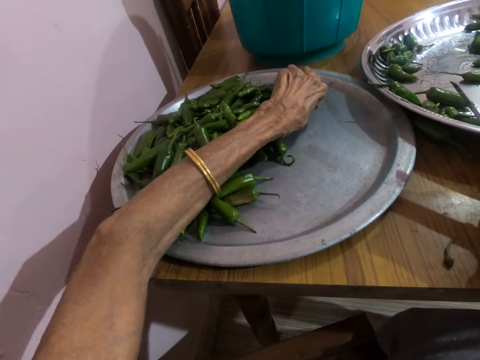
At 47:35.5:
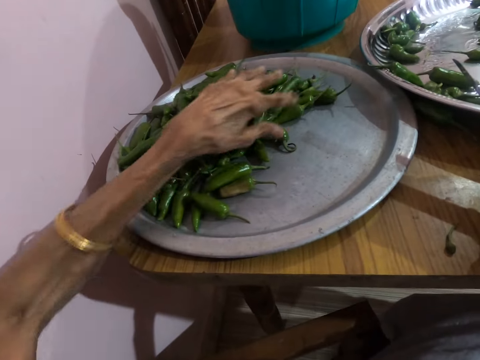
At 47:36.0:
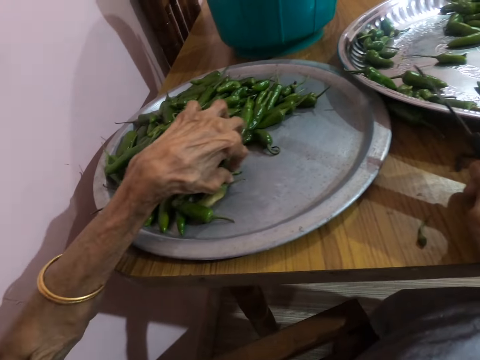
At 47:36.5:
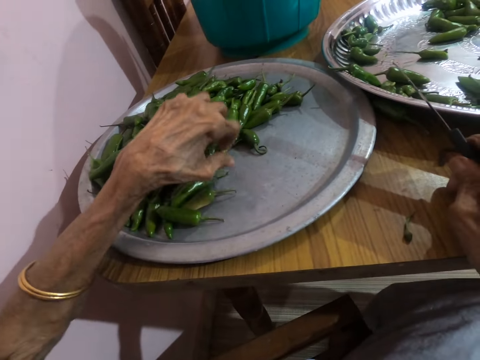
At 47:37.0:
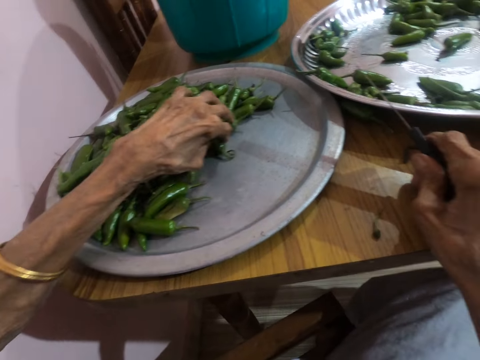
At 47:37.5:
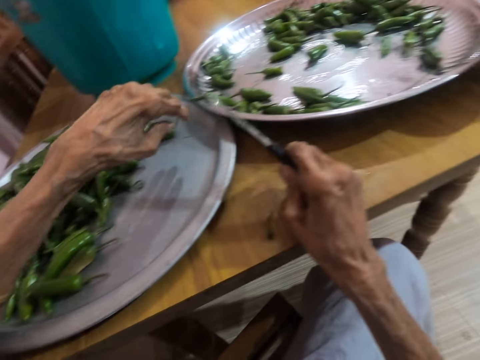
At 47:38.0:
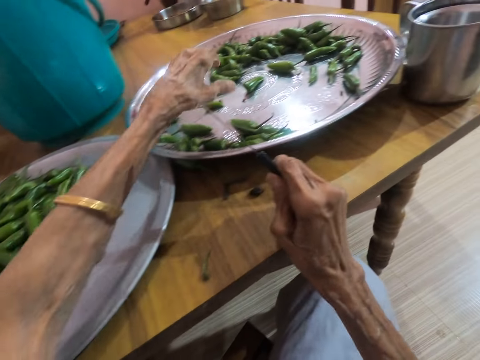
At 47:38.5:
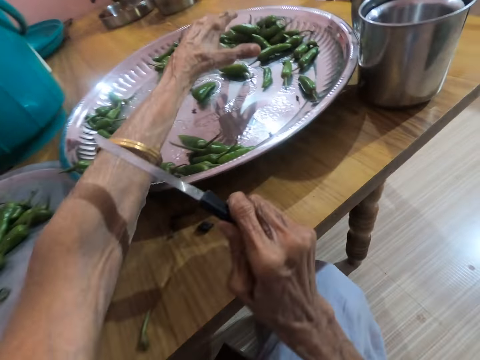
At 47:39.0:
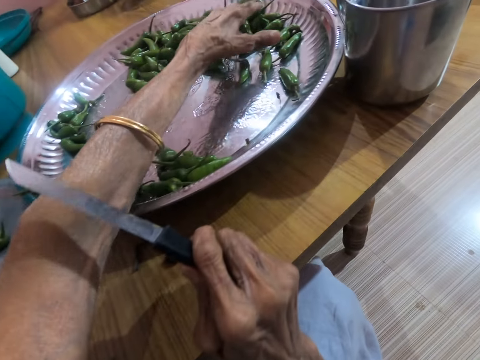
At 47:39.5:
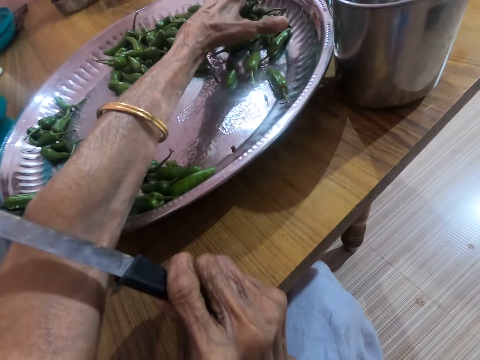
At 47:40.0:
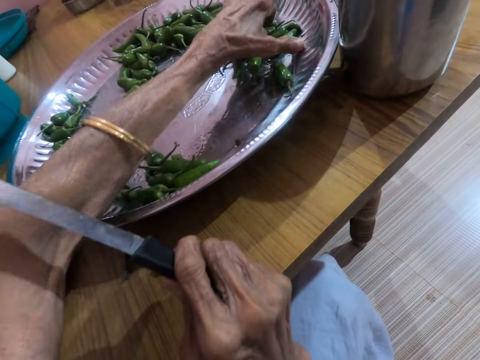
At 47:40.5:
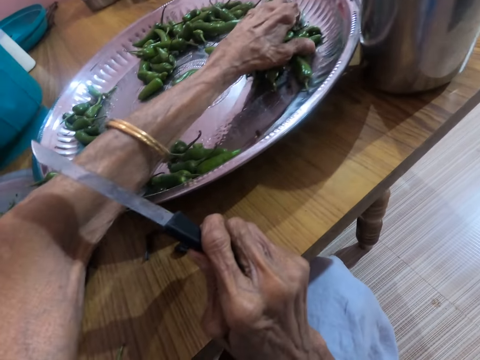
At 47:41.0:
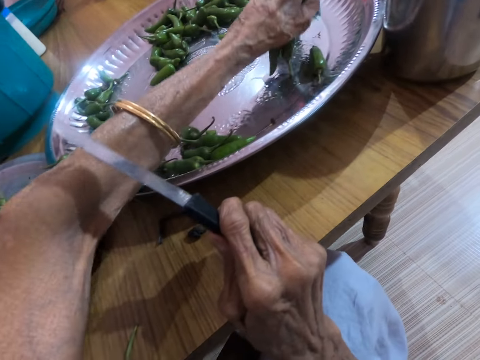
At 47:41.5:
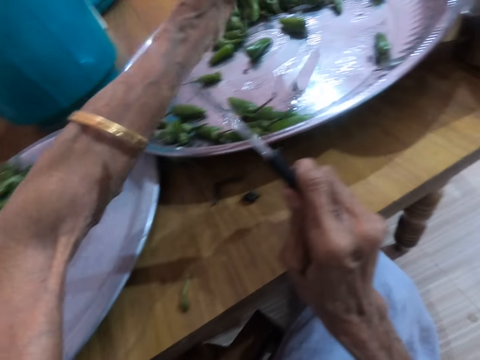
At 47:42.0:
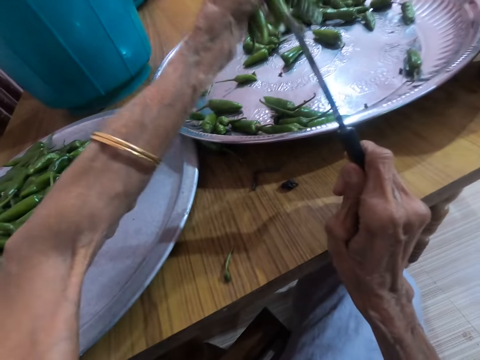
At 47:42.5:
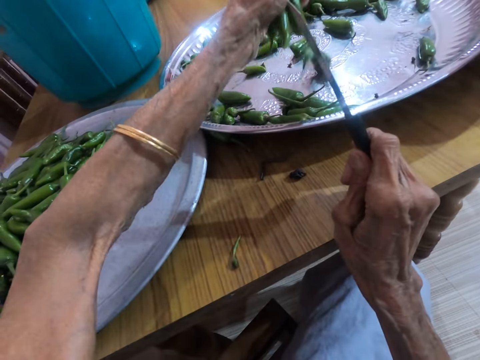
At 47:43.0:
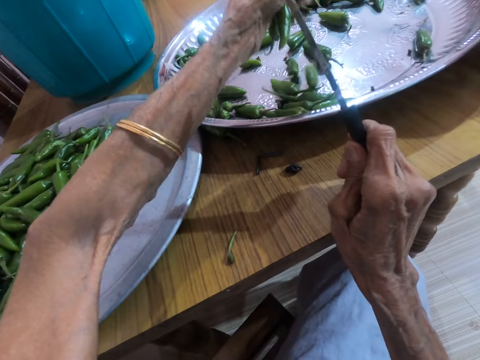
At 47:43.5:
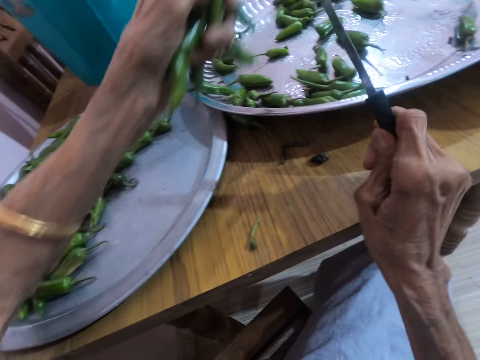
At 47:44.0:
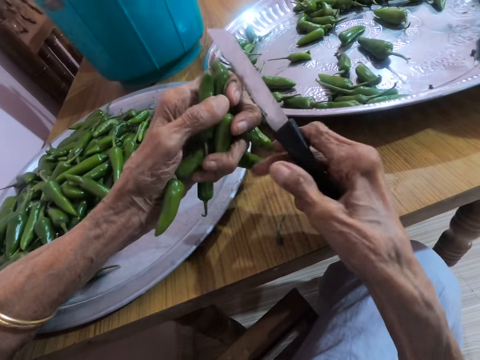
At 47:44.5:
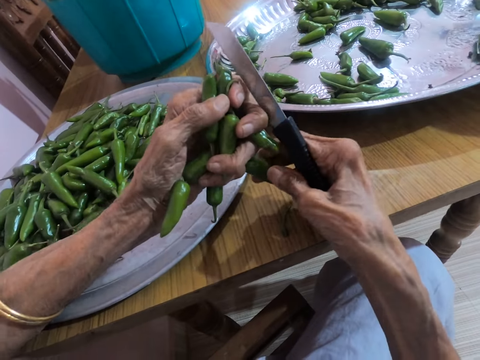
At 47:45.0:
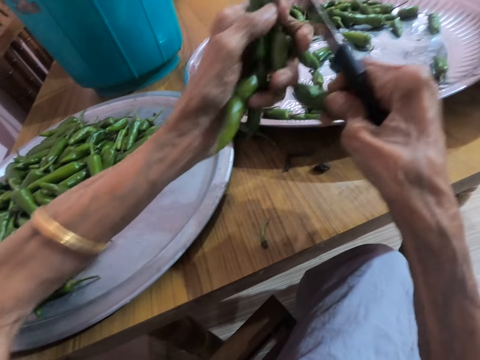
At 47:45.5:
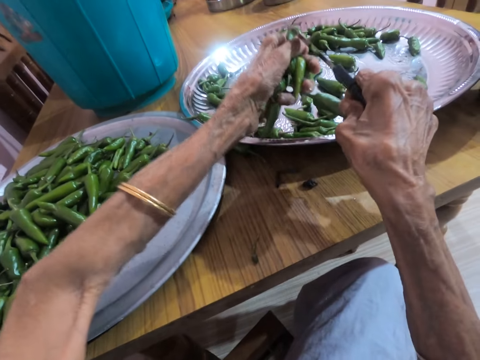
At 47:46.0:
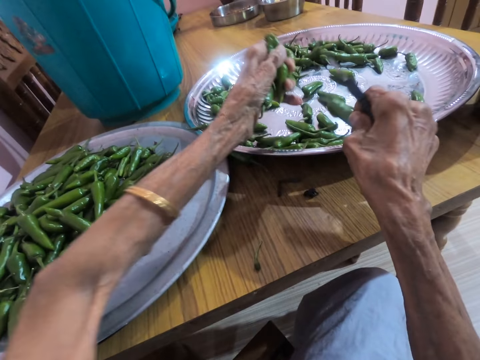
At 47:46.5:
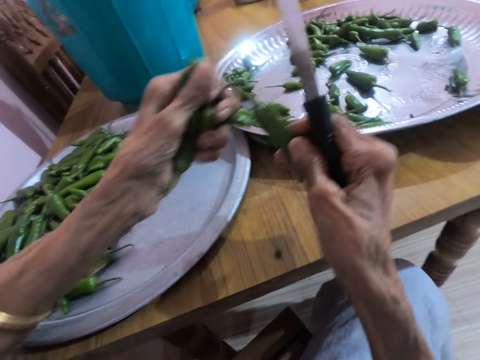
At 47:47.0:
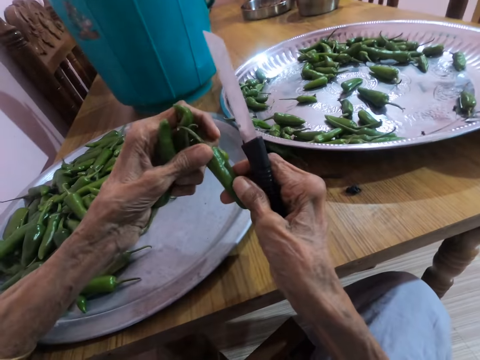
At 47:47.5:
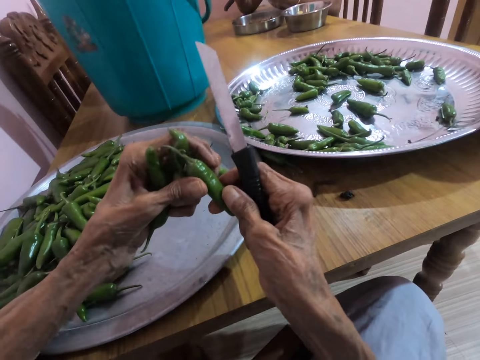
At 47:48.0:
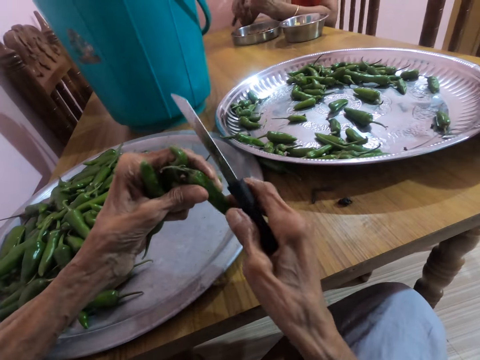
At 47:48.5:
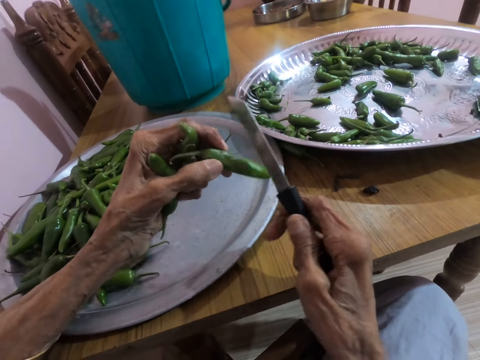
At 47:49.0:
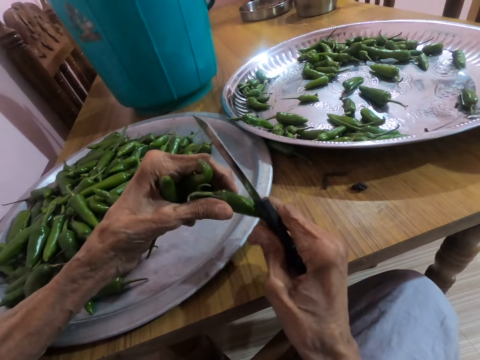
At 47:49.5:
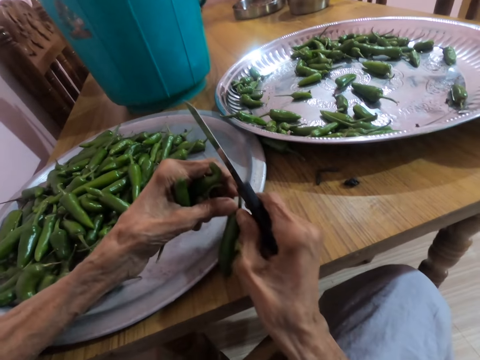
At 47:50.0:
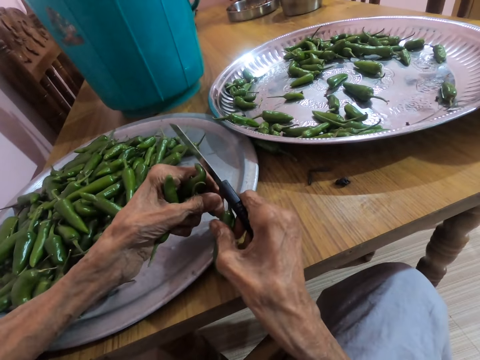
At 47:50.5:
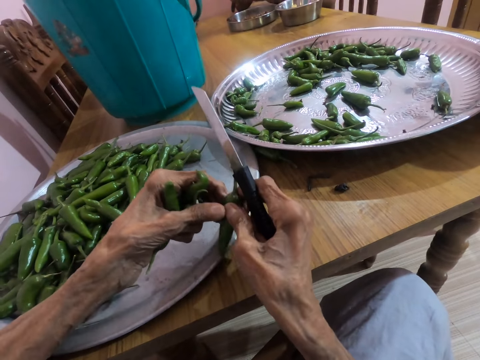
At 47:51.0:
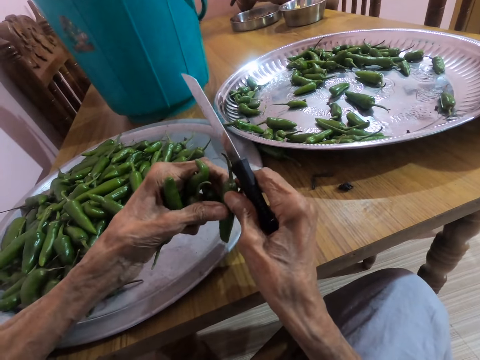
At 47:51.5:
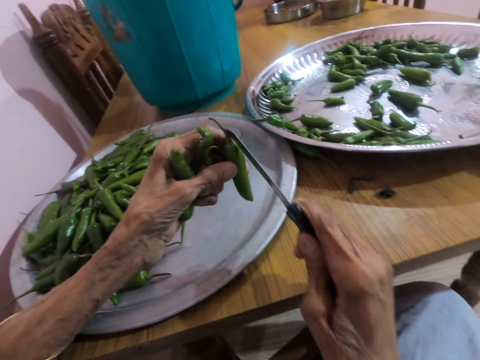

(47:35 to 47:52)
The camera wearer packs some slender green pepper from the tray on the table with her left hand. She lifts the slender green pepper from the tray on the table with her left hand. She drops some slender green pepper on the tray on the table with her left hand. She removes a slender green pepper from her left hand with her right hand. She interacts with the woman. She drops some slender green pepper on the tray on the table with her left hand. She passes the green pepper from her right hand to her left hand. The woman slices garlic in her left hand with the knife in her right hand. The camera wearer drops the slender green pepper on her left hand on the table. She picks the slender green pepper from the table with her right hand. She passes the green pepper from her right hand to her left hand.

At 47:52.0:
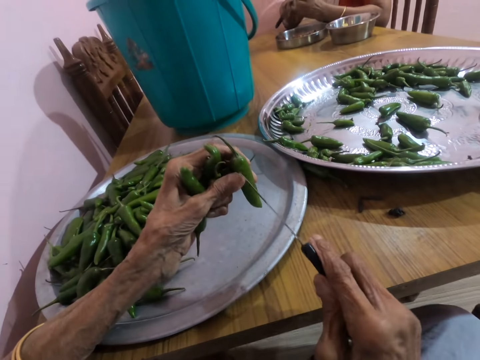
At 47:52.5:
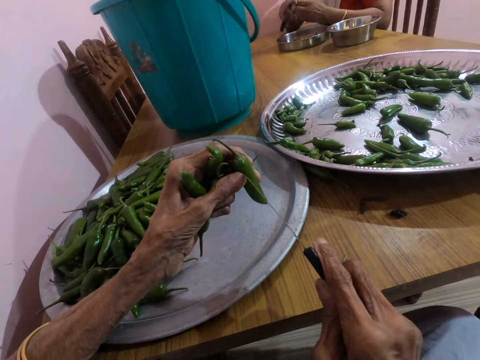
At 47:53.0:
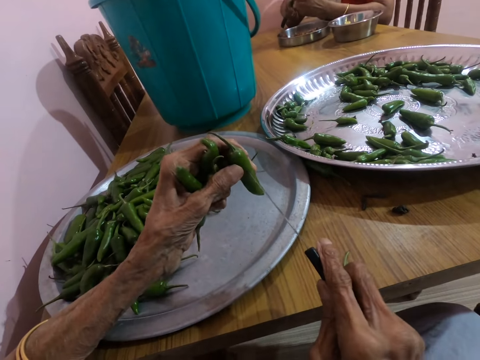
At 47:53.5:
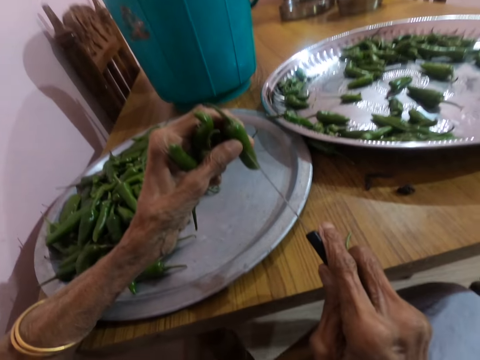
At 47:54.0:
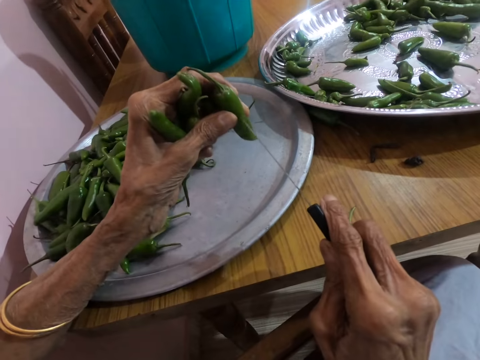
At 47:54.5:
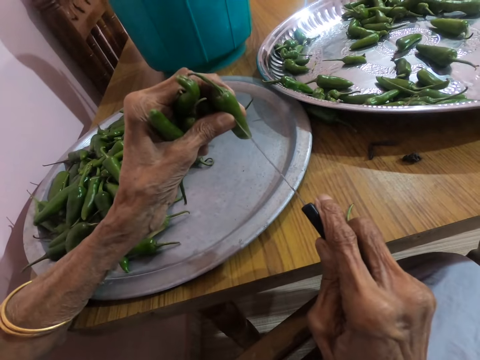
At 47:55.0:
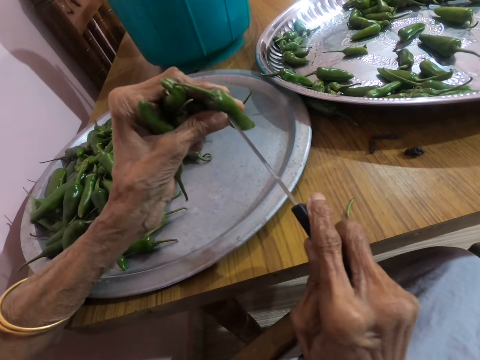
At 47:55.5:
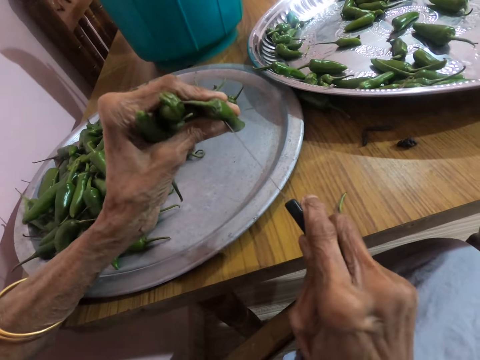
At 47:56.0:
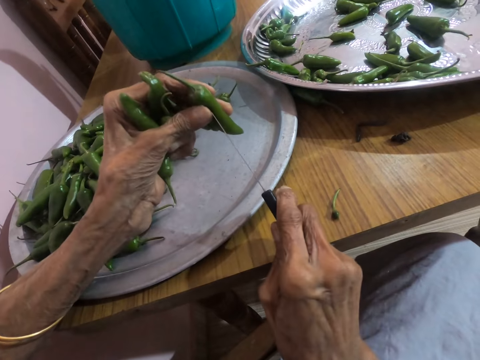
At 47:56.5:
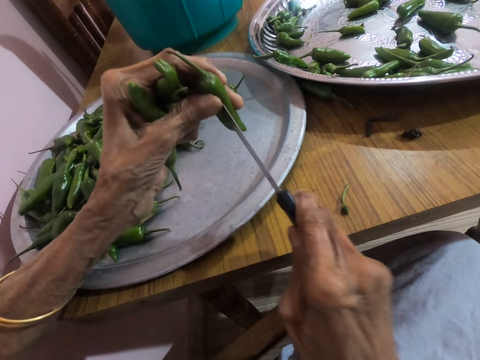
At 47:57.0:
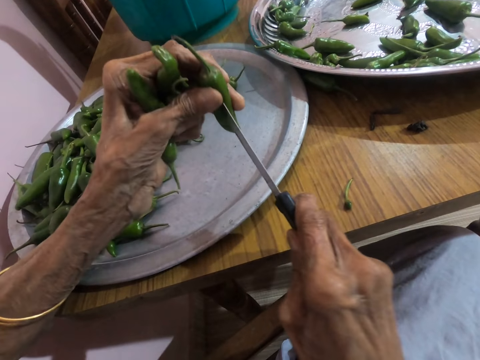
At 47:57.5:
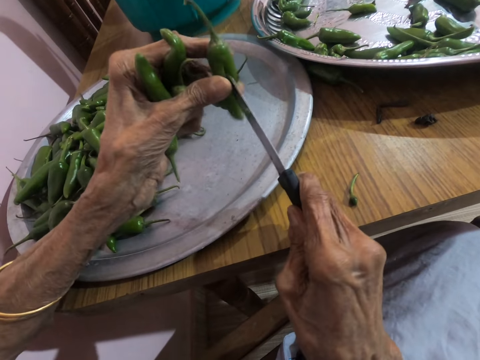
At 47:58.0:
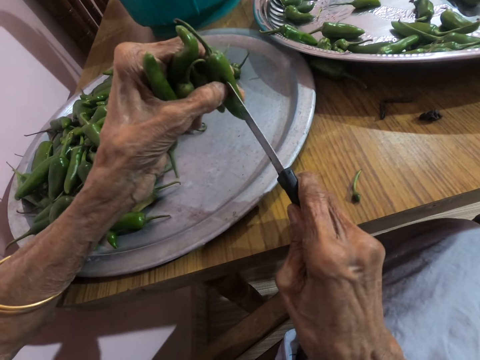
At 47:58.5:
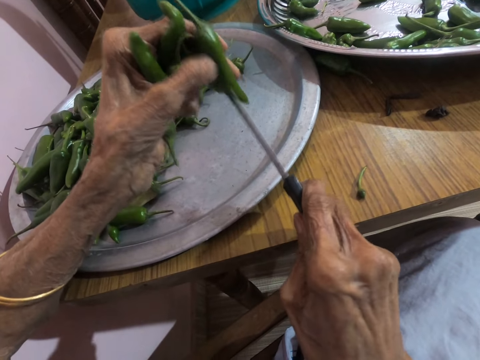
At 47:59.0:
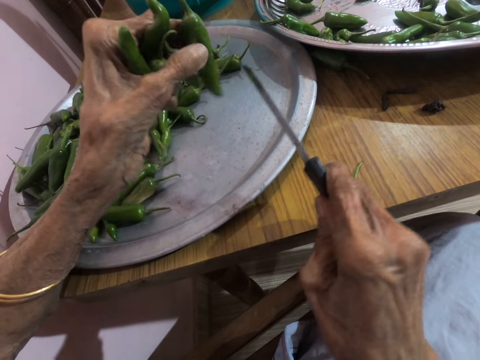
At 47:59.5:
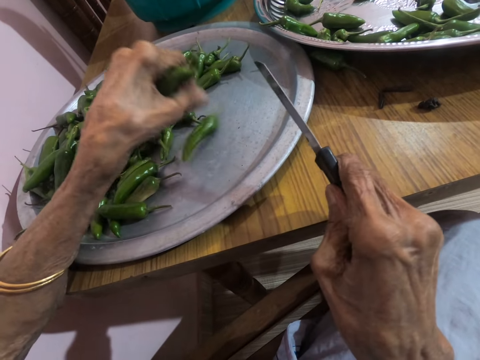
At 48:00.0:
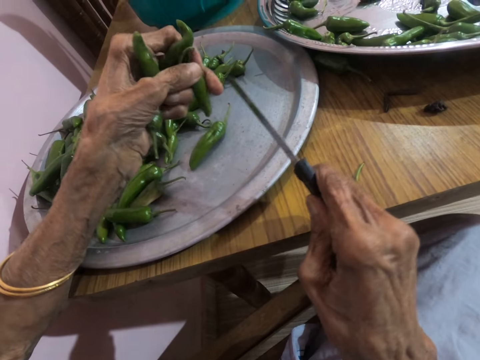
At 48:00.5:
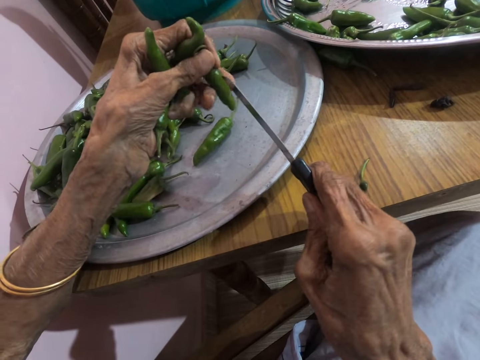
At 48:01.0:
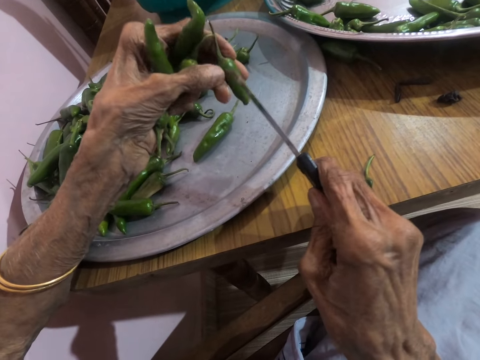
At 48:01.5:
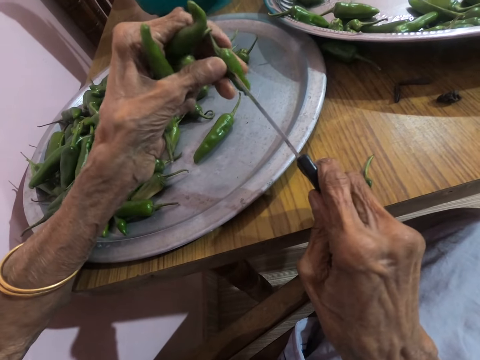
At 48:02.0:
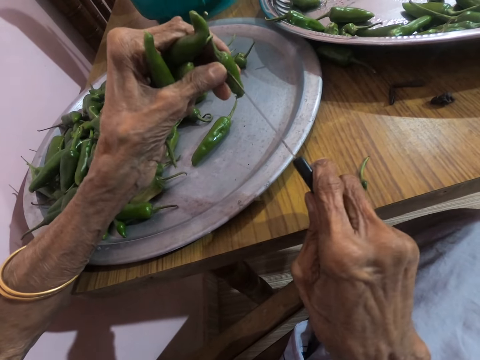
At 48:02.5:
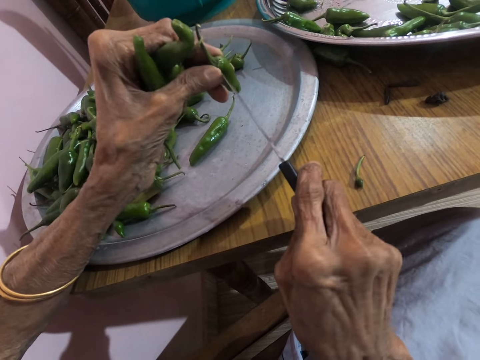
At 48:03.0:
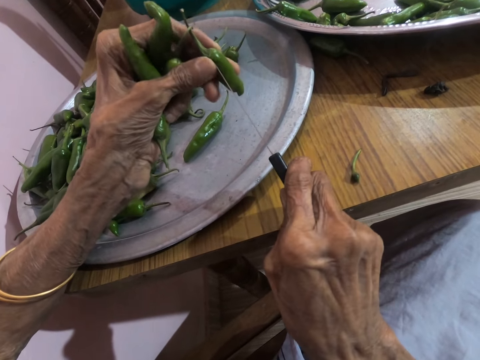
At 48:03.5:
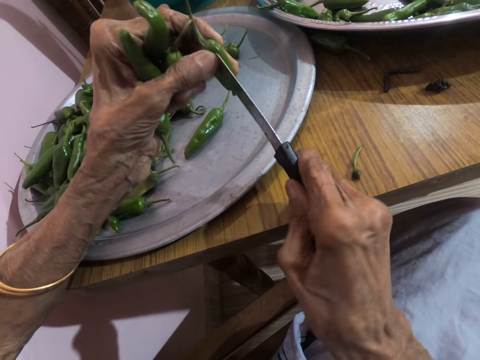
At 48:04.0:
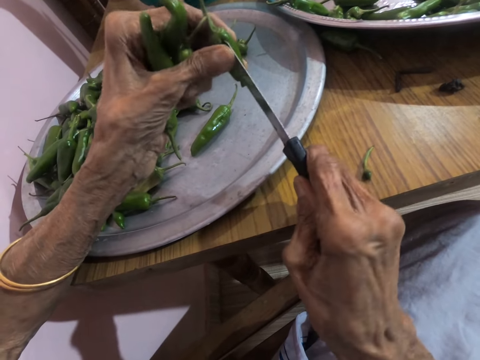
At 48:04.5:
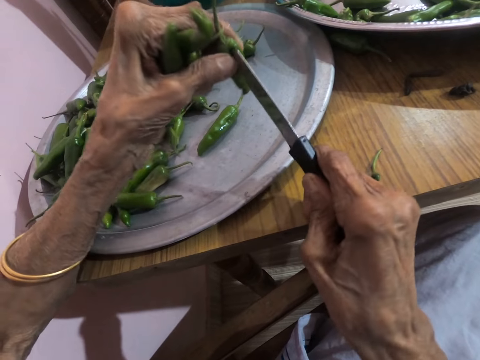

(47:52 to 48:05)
The camera wearer places the knife in her right hand on the slender green pepper in her left hand. She pierces the slender green pepper in her left hand with the knife in her right hand. She drops the slender green pepper on the tray on the table with her left hand. She adjusts the slender green pepper in her left hand. She places the knife in her right hand on the slender green pepper in her left hand. She pierces the slender green pepper in her left hand with the knife in her right hand.
